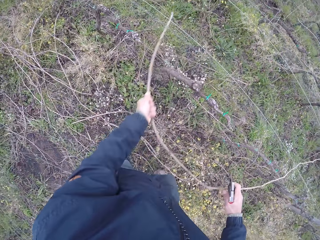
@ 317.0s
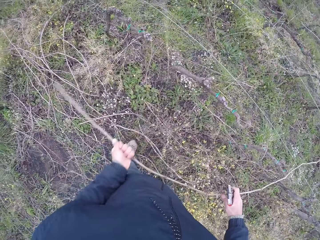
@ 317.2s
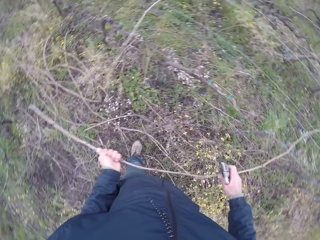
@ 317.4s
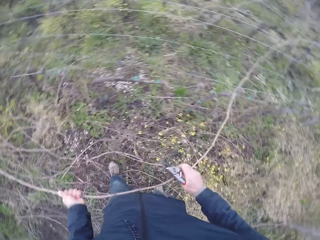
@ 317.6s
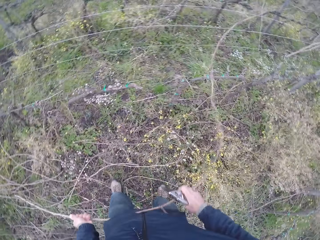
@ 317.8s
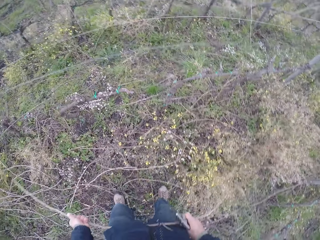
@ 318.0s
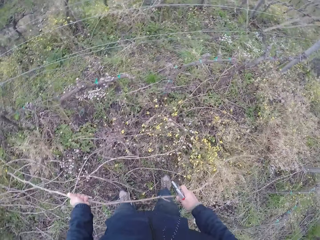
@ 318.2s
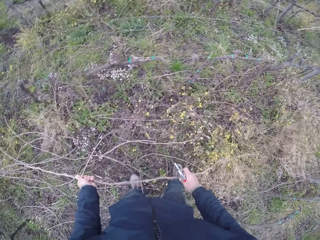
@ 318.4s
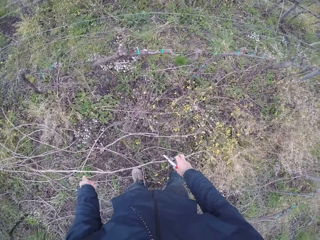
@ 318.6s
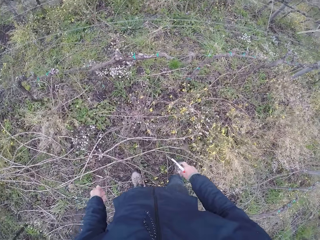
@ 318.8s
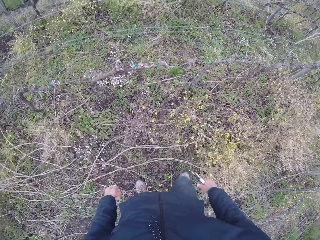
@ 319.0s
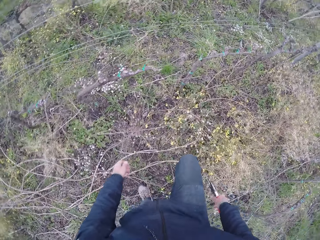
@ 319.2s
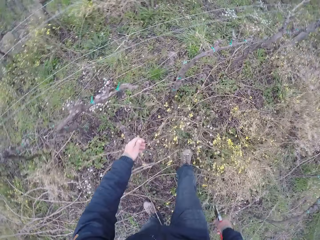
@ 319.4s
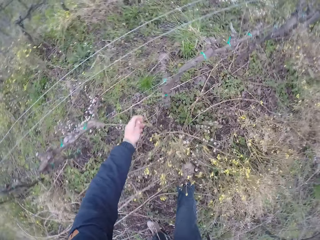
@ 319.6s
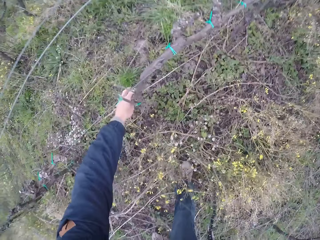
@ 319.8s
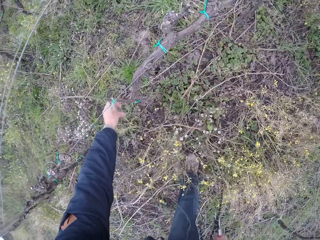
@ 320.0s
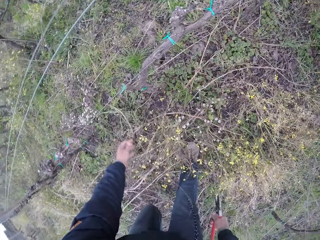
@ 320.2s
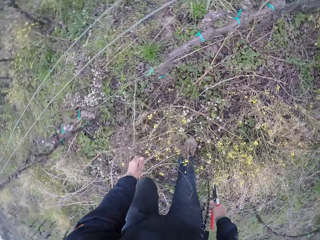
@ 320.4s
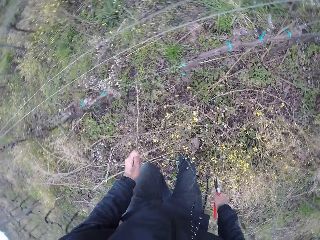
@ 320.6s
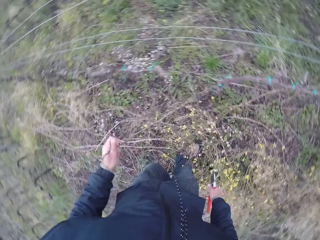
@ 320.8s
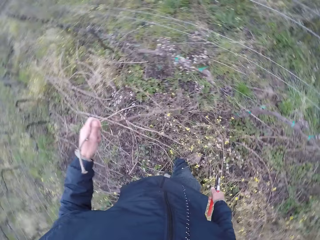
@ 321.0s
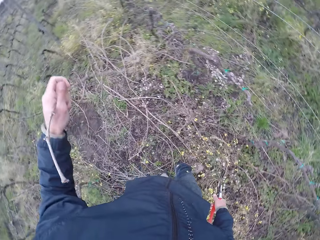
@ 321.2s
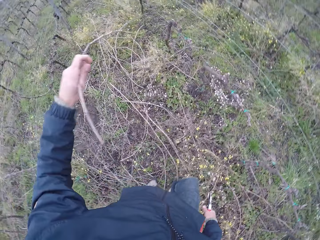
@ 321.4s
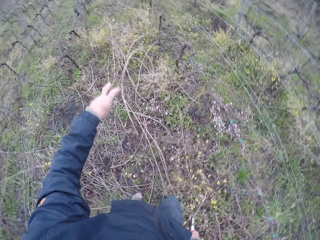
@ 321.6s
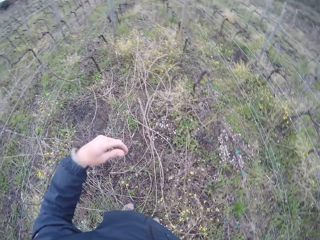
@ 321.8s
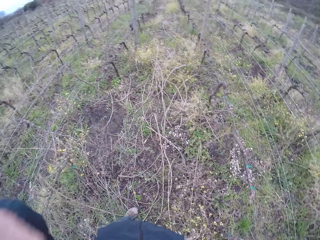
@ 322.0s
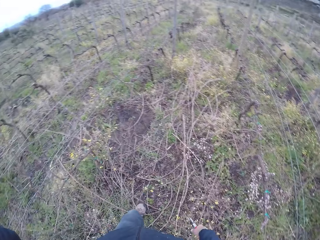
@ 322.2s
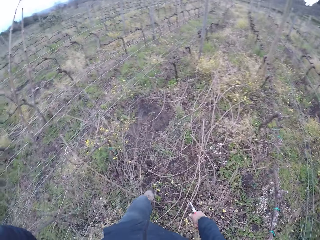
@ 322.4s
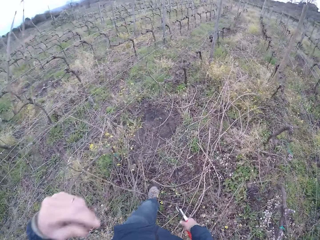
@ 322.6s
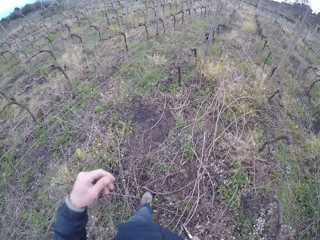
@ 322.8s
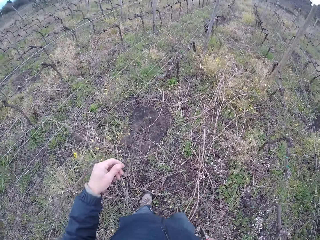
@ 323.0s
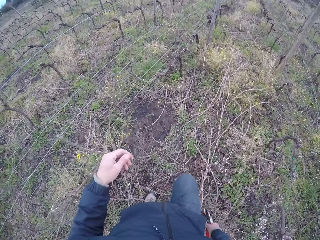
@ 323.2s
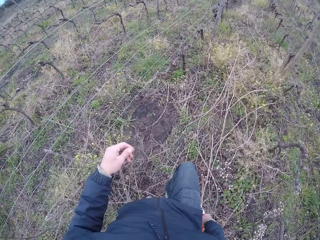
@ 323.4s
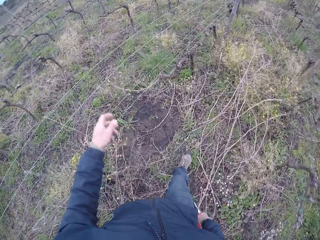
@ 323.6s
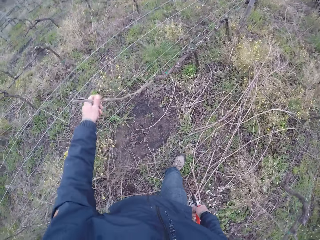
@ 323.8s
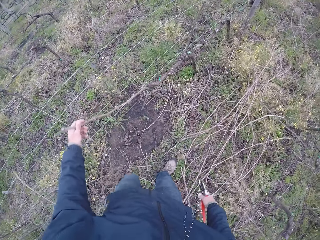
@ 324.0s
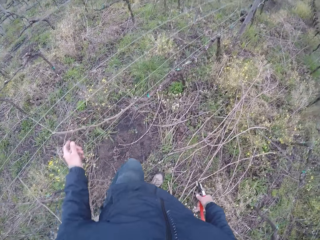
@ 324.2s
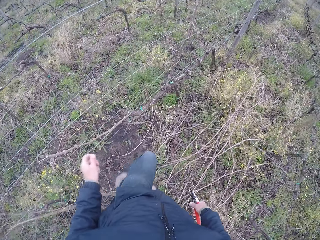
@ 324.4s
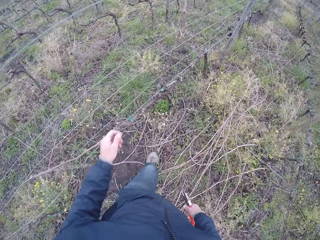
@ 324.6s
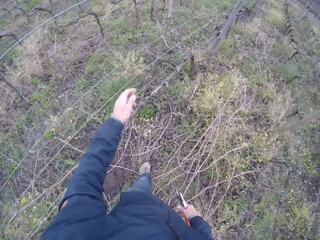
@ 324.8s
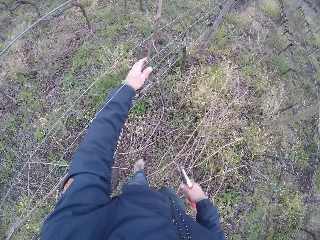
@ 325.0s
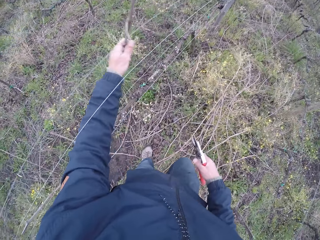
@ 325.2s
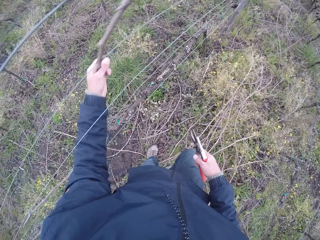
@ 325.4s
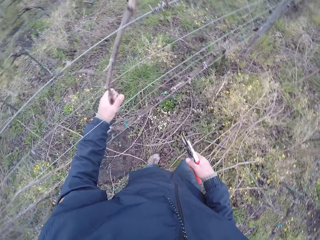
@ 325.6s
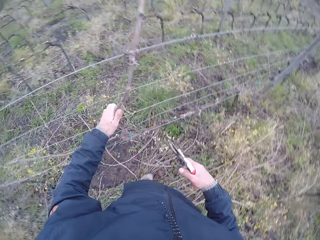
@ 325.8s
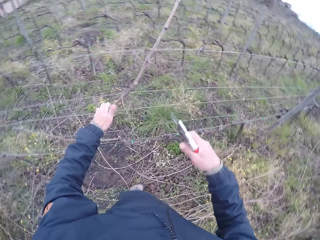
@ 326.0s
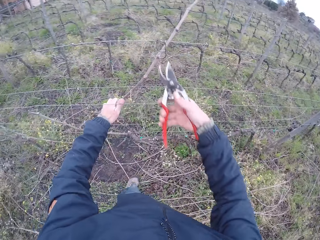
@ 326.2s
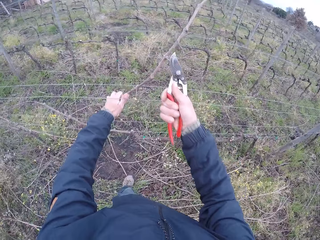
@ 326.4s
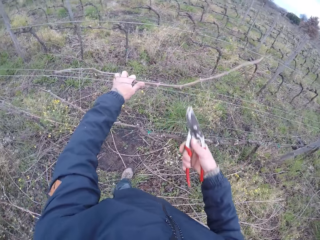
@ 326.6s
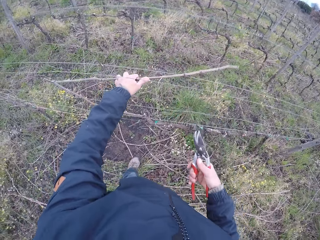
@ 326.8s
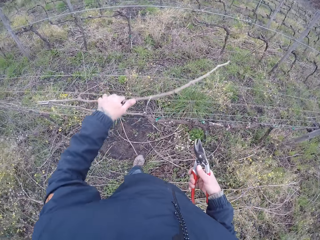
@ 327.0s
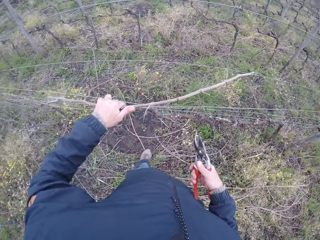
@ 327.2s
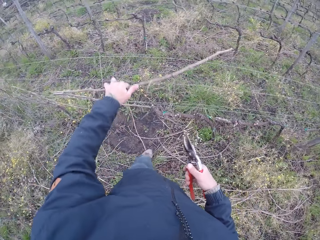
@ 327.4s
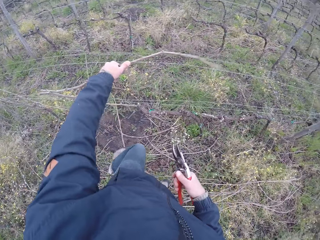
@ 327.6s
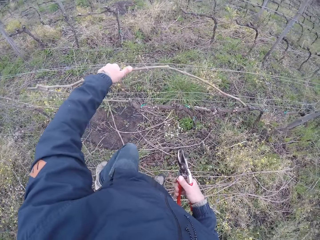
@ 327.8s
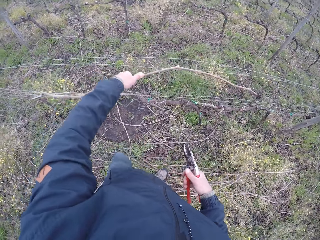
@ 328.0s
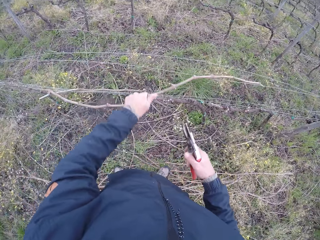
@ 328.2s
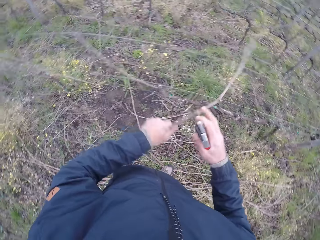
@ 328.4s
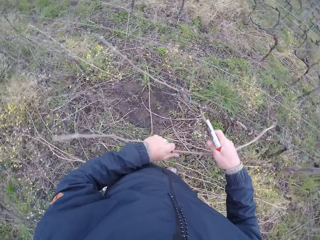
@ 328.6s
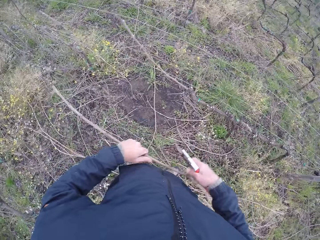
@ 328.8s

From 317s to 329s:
The camera wearer drops the twig or branch on the ground with his hands. He picks a twig with his left hand. He pulls the branch from the fence. He drops the twig on the ground with his left hand. He walks across the field. He touches a twig with his left hand. He picks a twig with his left hand. He cuts the twig with the plier or pruning shears in his right hand. He pulls the branch from the fence.

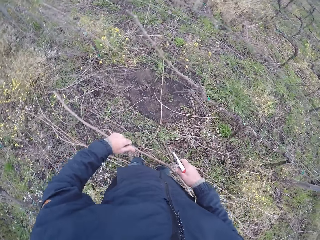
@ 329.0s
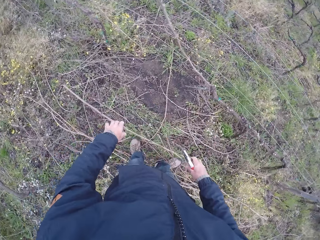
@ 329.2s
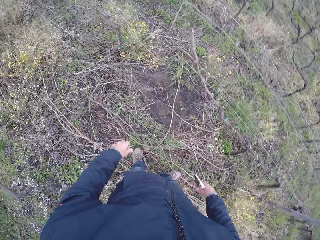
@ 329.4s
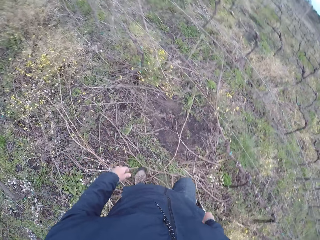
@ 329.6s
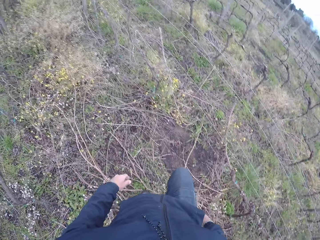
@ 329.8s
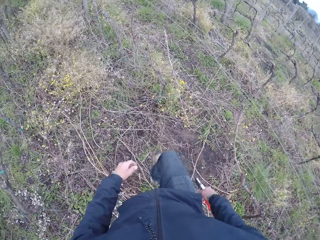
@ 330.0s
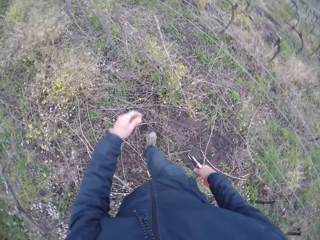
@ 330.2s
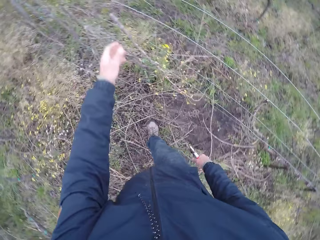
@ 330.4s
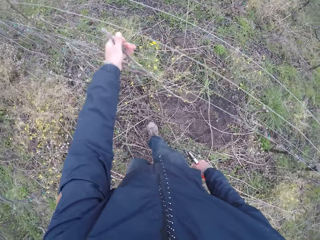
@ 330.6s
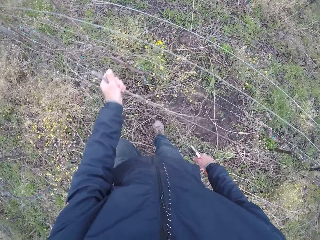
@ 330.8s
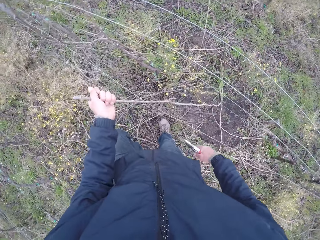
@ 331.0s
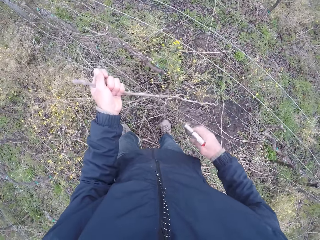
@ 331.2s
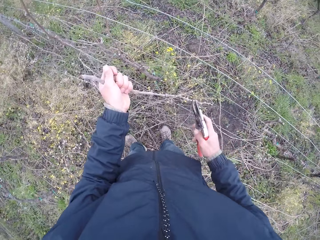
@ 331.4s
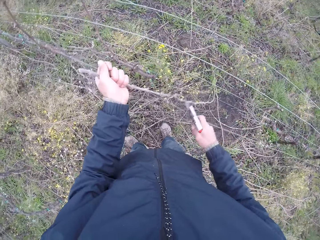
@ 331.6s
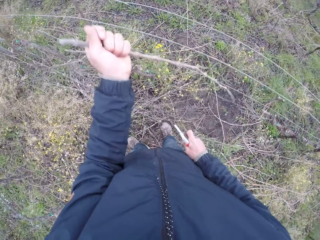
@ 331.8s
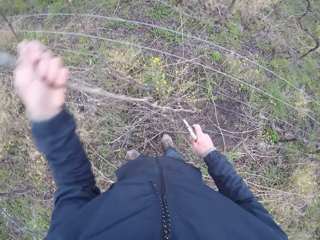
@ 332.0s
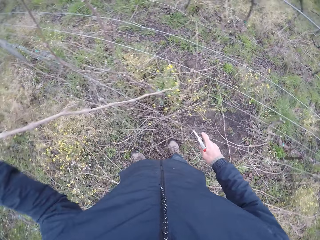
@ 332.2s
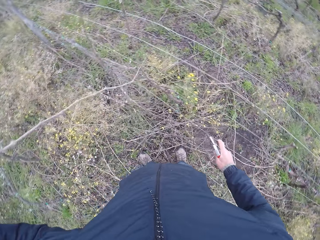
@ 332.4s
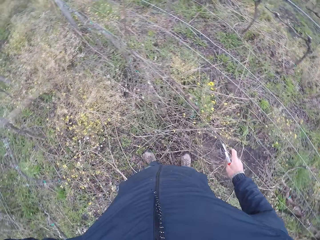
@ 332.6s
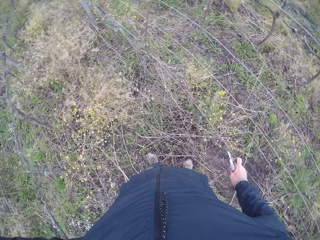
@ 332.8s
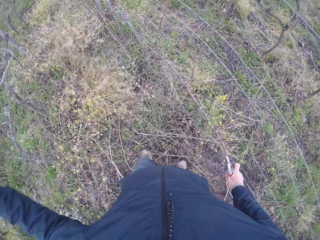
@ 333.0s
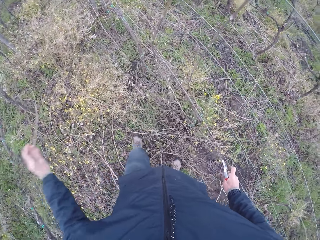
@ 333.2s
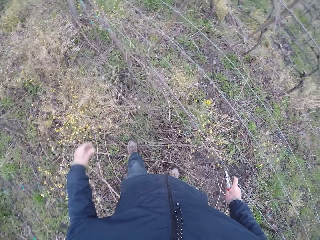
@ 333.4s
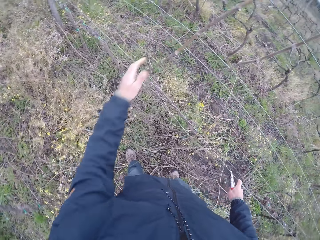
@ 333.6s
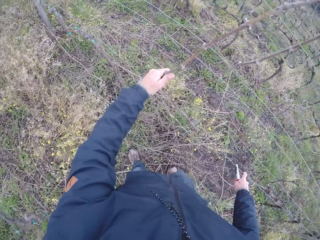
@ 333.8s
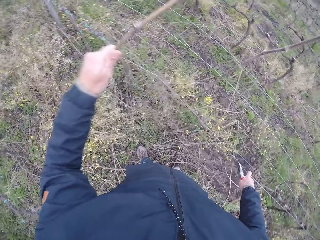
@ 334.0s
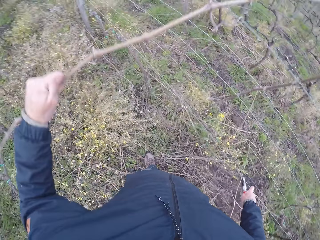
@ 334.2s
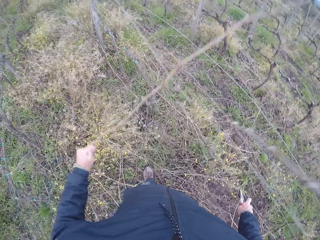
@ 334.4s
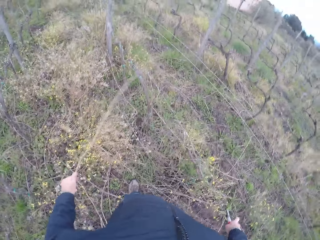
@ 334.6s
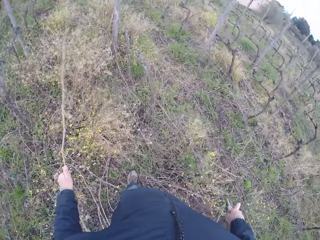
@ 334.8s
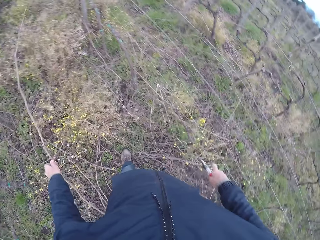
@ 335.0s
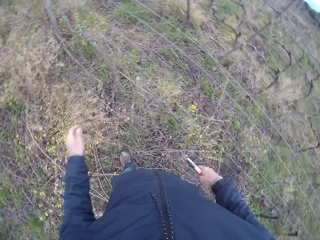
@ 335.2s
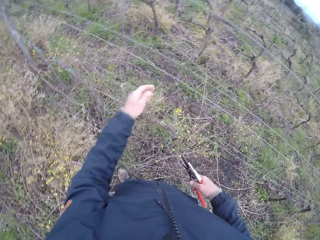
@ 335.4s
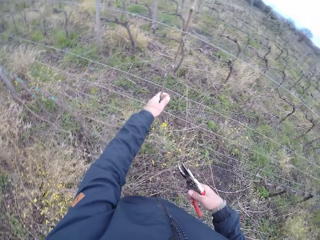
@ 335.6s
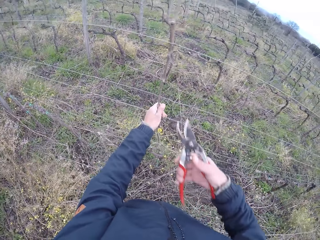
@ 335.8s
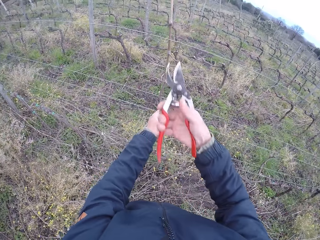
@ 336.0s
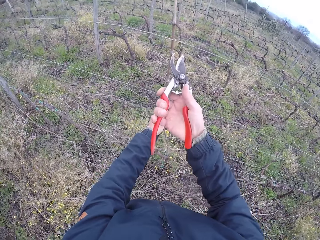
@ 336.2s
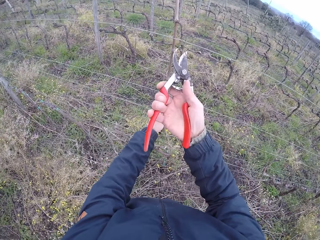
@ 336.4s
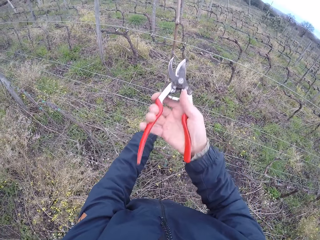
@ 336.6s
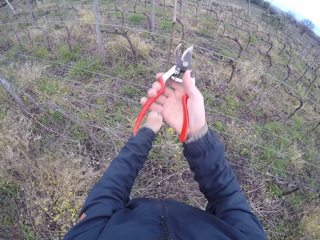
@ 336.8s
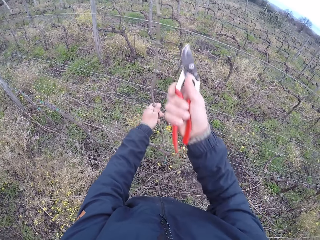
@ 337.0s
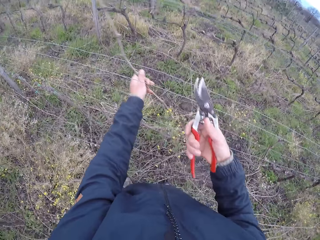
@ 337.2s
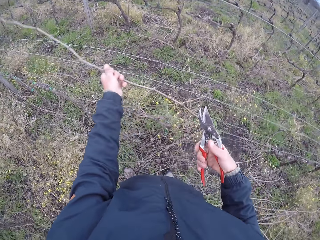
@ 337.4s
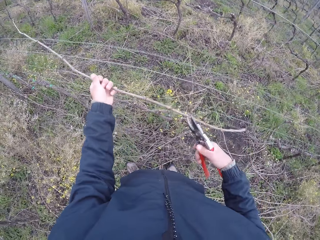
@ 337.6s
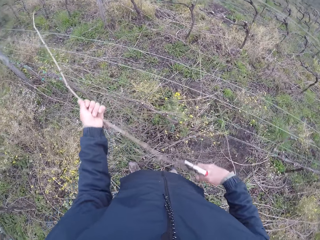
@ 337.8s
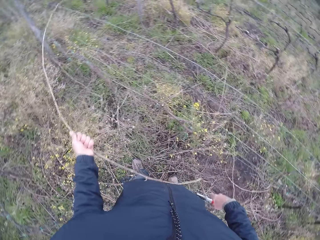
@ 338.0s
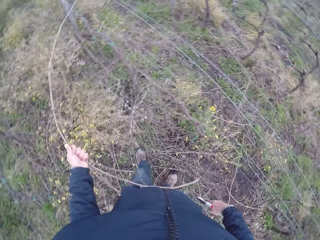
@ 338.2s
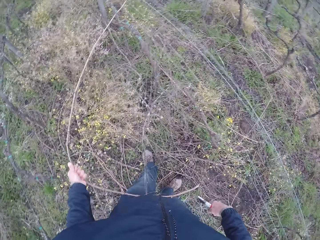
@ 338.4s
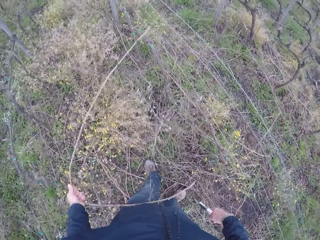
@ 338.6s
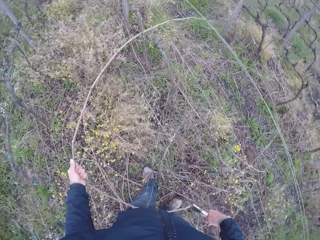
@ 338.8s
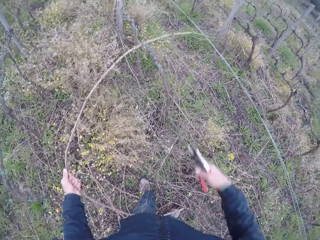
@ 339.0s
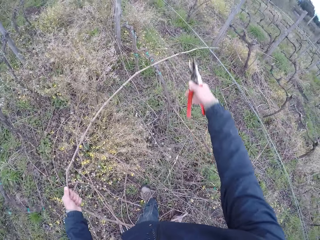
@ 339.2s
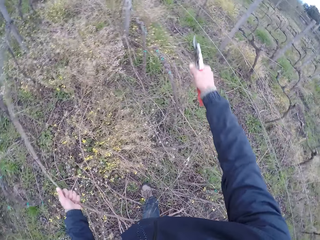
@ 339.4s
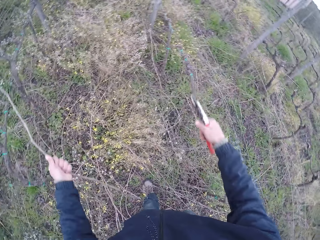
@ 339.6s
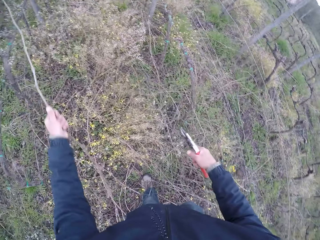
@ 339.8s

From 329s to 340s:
The camera wearer drops the twig or branch on the ground with his left hand. He walks across the field. He picks a twig with his left hand. He pulls the branch from the fence. He moves a line of wire with his right hand. He drops the twig on the ground with his left hand. He picks a twig with his left hand. He drops the twig on the ground with his left hand. He pulls a twig from the fence with his left hand. He cuts the twig with the plier or pruning shears in his right hand. He cuts the twig with the plier in his right hand again.
